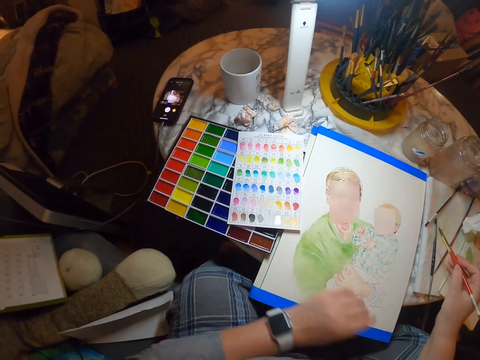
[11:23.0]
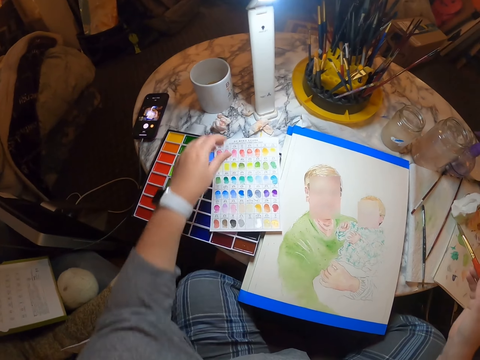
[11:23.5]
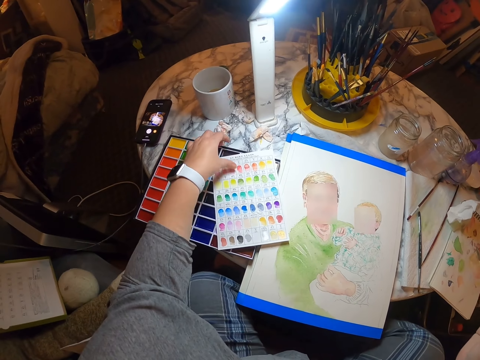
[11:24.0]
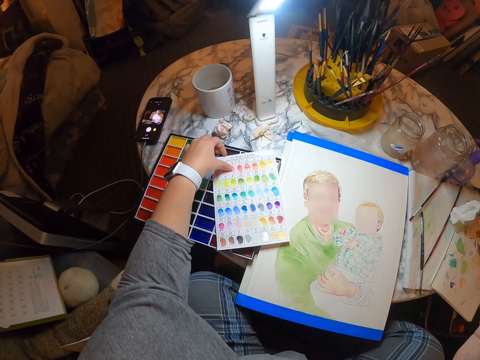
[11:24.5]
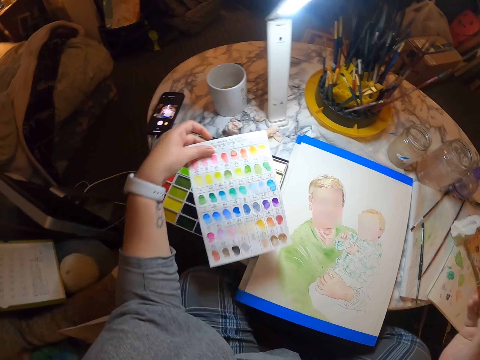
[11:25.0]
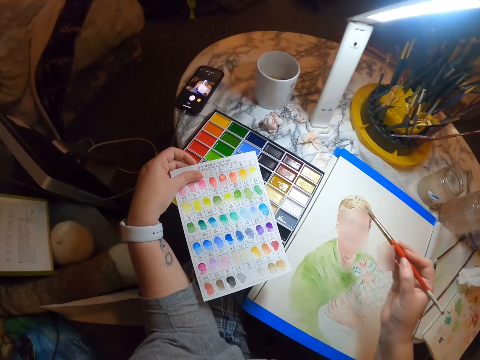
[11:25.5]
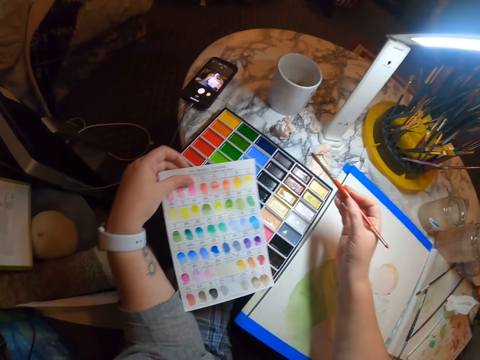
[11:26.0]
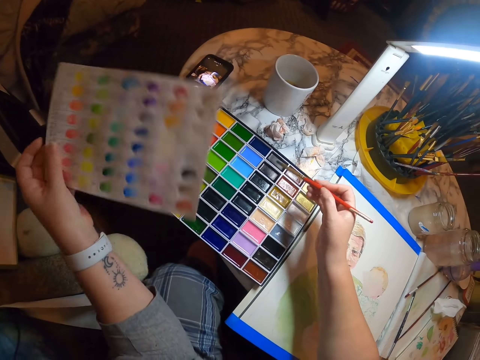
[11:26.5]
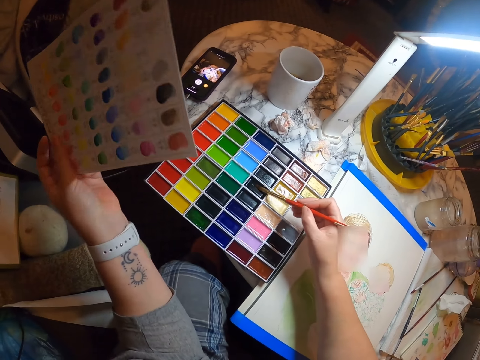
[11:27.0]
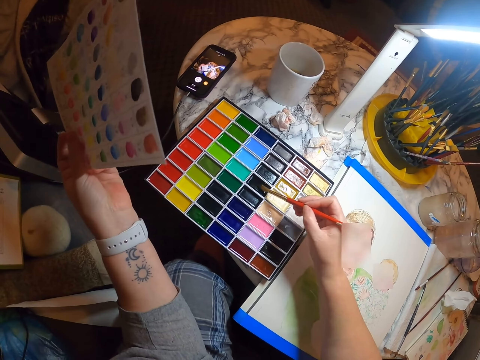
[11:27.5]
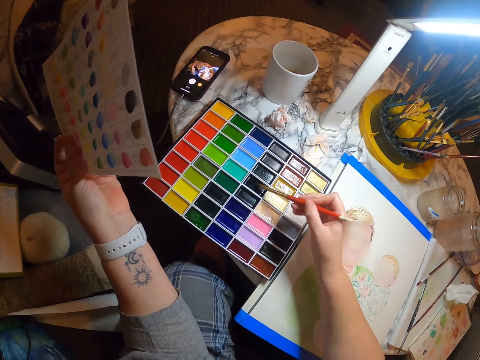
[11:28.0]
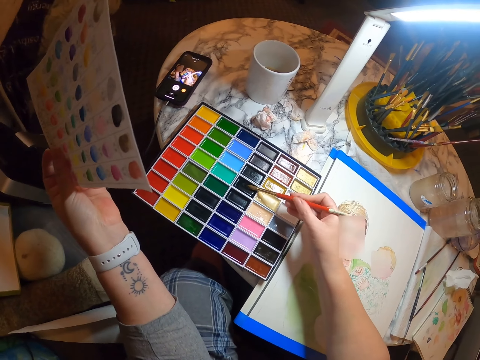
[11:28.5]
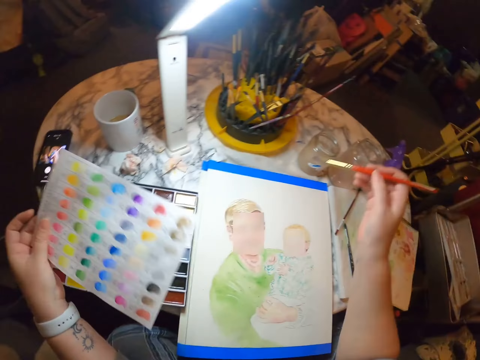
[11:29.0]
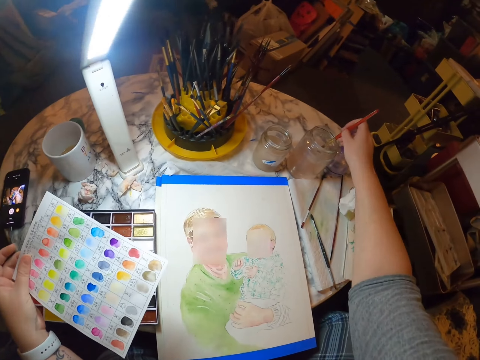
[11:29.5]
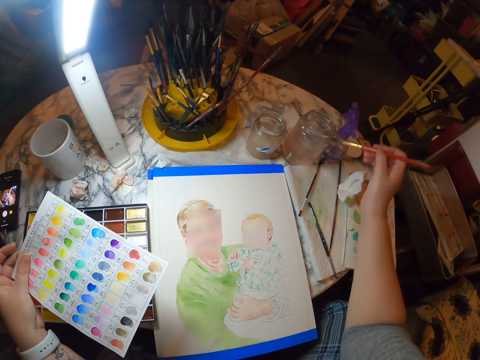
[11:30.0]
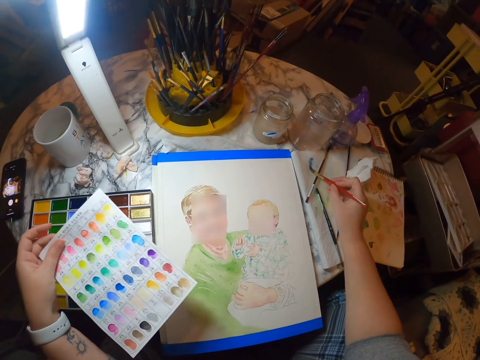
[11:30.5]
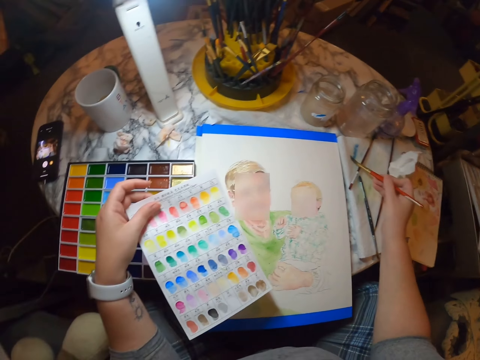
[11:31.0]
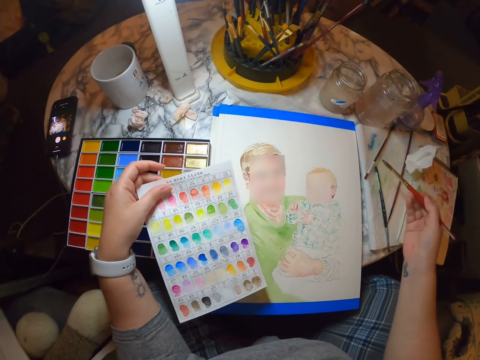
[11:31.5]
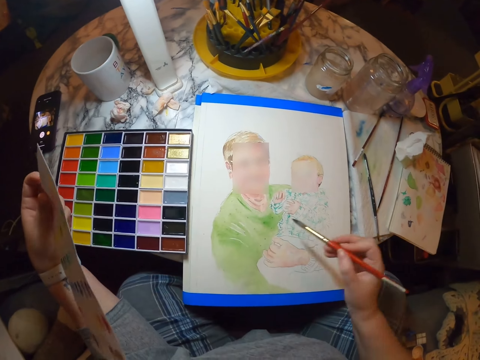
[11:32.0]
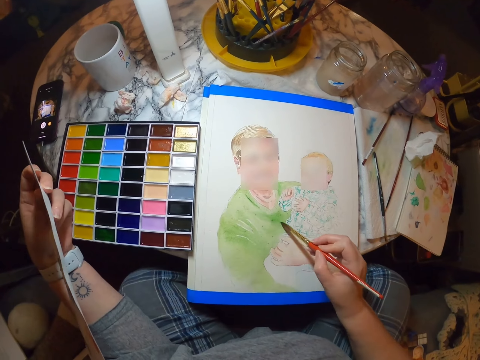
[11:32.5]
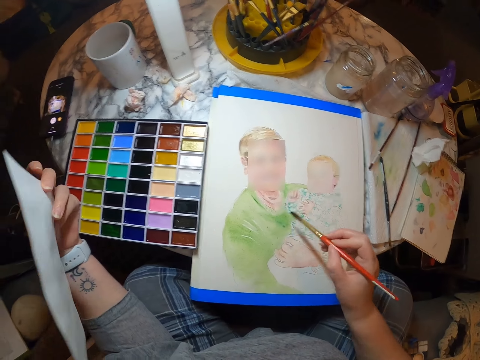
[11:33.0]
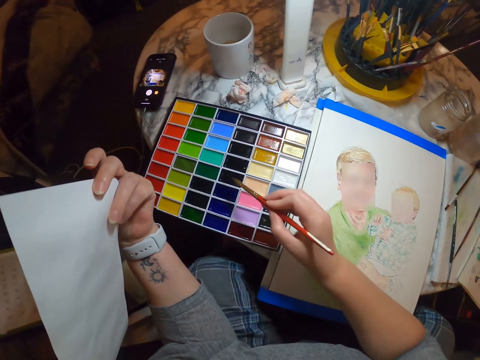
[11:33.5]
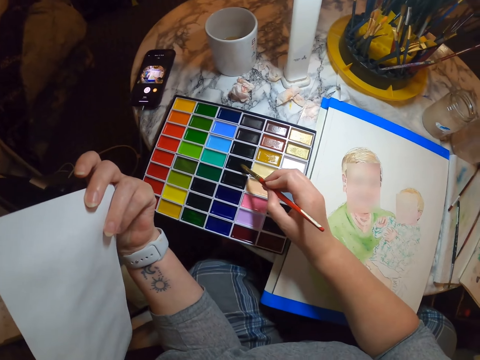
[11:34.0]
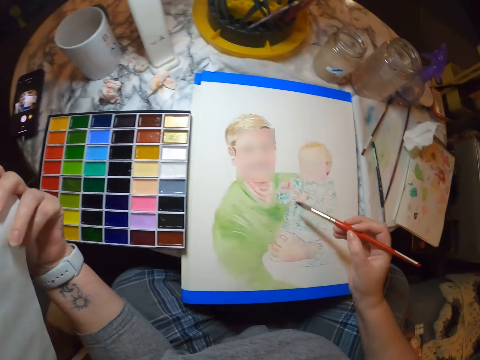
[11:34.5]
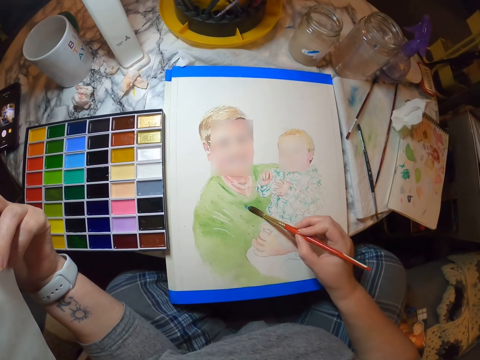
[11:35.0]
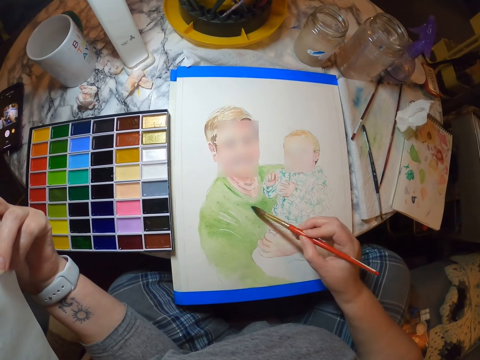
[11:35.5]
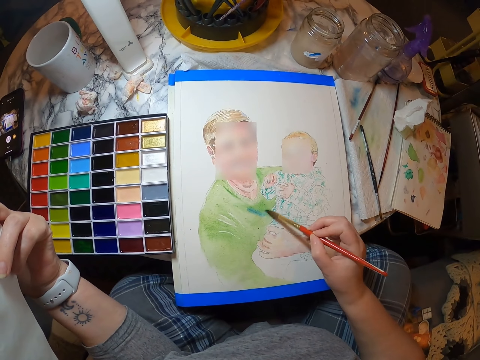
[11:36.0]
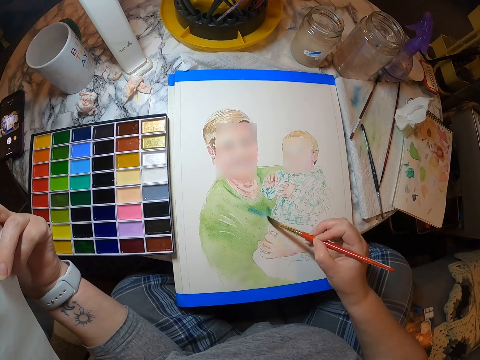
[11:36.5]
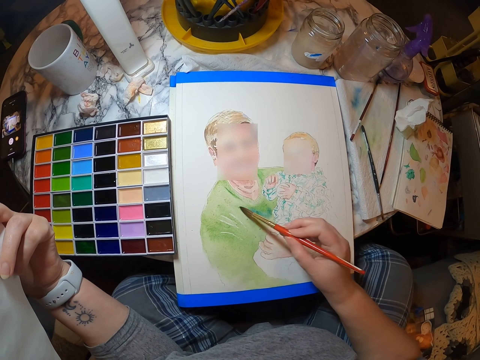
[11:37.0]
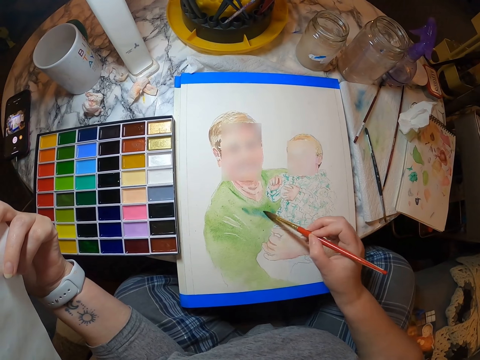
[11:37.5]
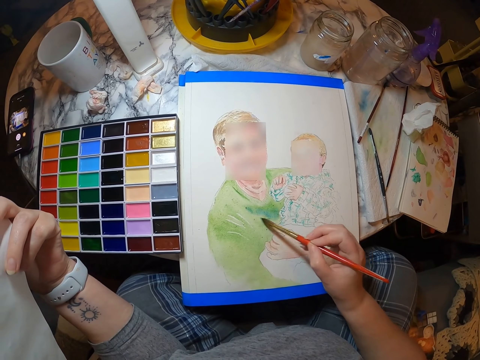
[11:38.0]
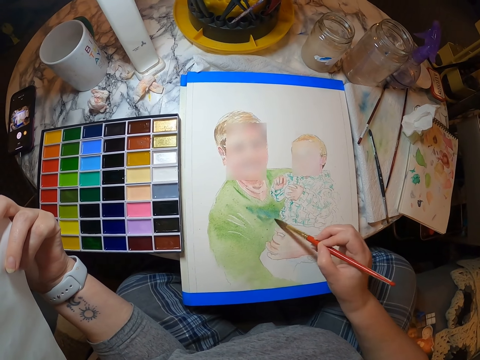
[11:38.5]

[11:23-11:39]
The camera wearer wipes the brush on a book or the table. They touch a paper or paint sample on the table. They remove the paper from the table. They look at the paint sample. They place the painting brush on the painting colors, remove the brush from the painting colors and take paint. They dip the painting brush in a jar. They wipe the brush on the book or the table. They paint a person on the palette. They take paint. They place the painting brush on the painting colors. They paint the person on the palette.

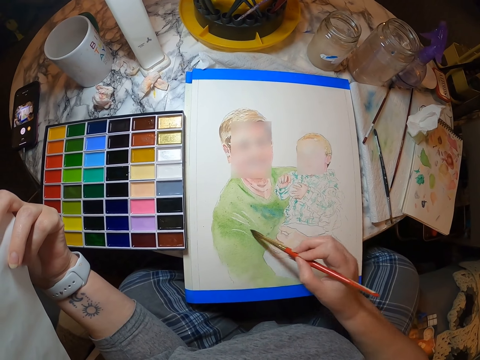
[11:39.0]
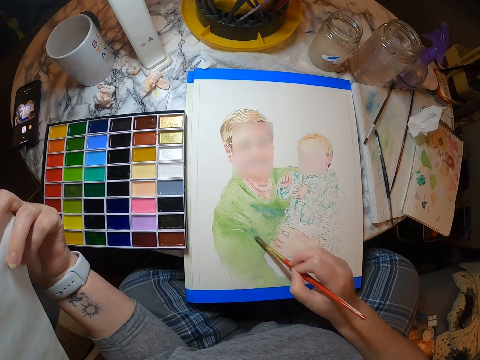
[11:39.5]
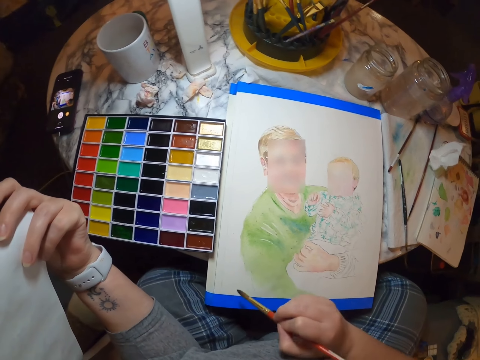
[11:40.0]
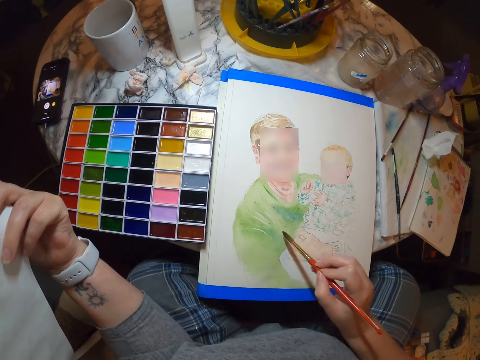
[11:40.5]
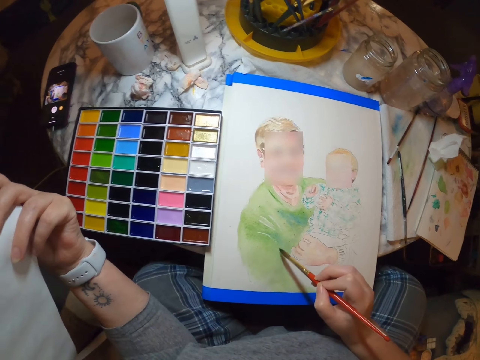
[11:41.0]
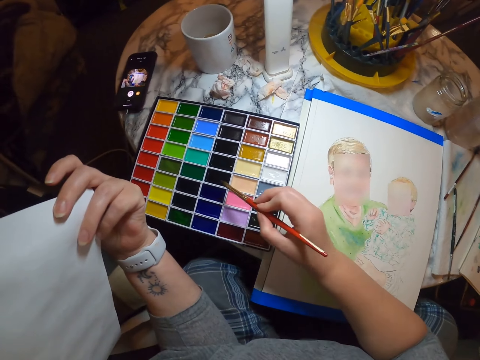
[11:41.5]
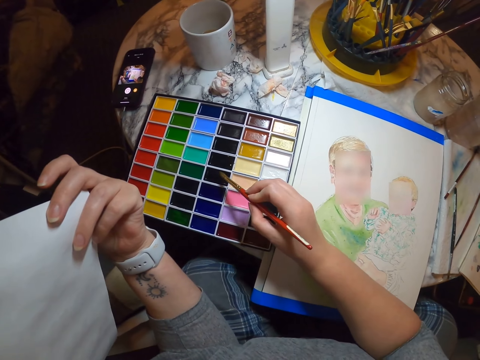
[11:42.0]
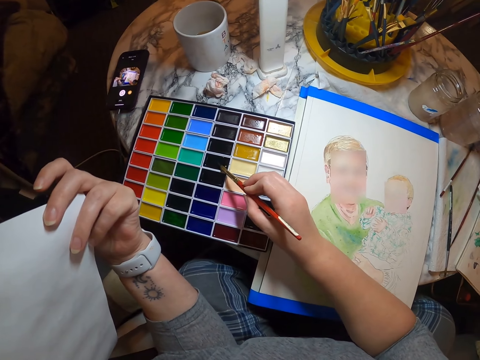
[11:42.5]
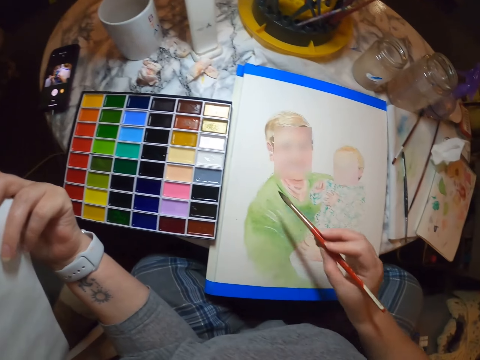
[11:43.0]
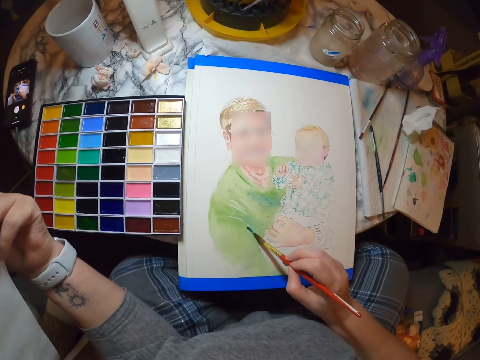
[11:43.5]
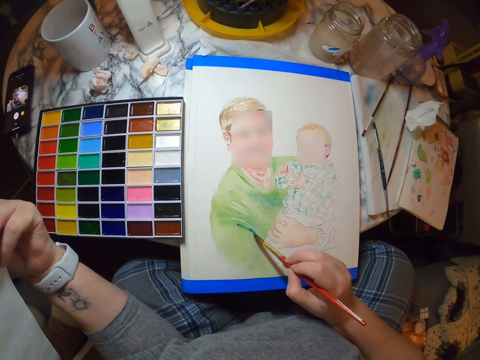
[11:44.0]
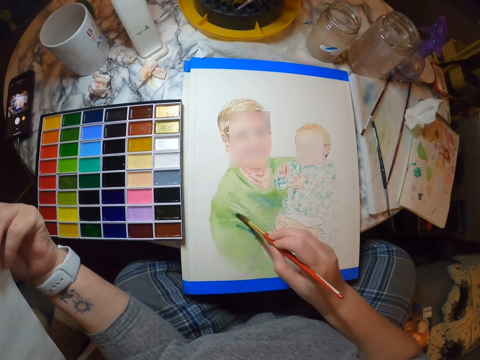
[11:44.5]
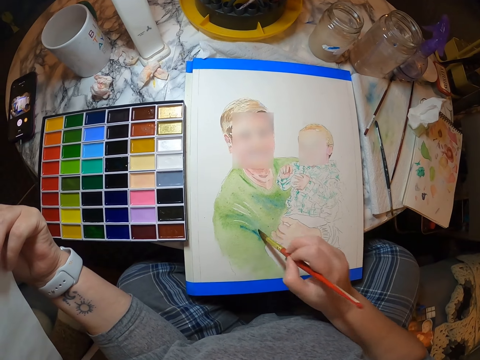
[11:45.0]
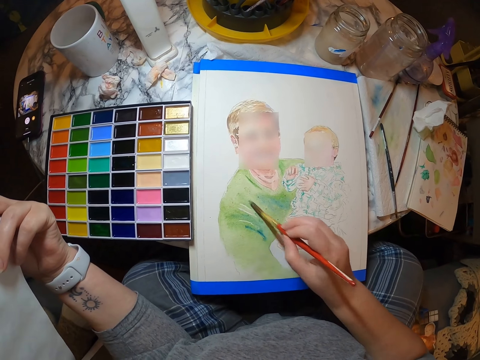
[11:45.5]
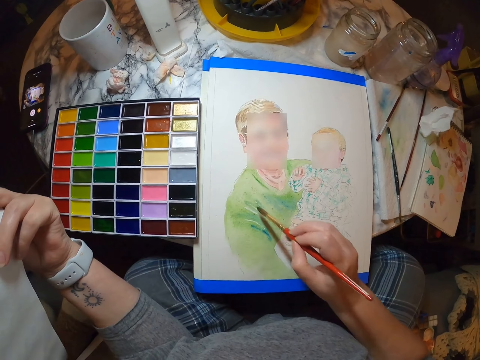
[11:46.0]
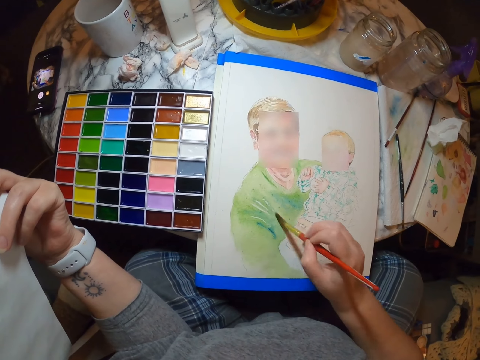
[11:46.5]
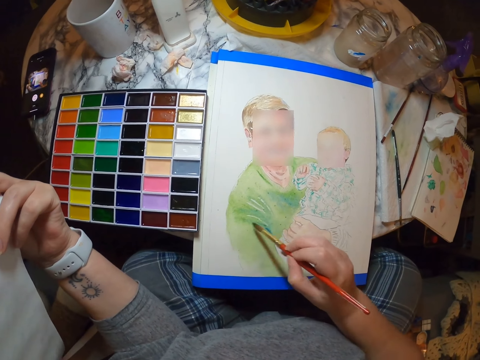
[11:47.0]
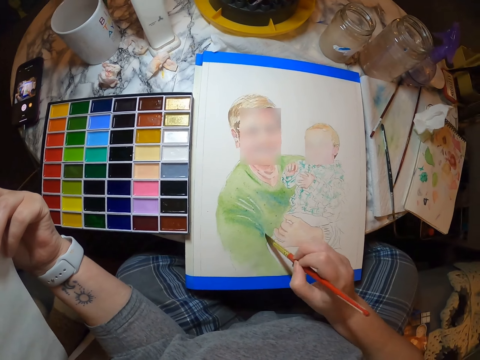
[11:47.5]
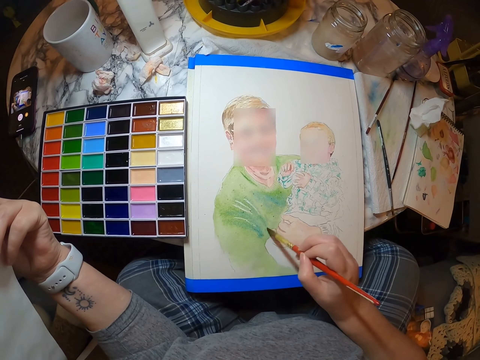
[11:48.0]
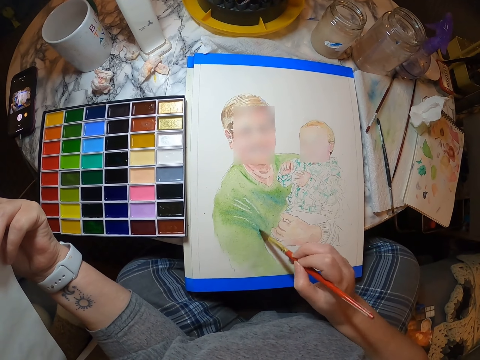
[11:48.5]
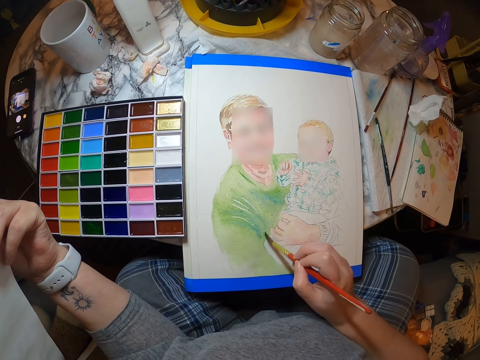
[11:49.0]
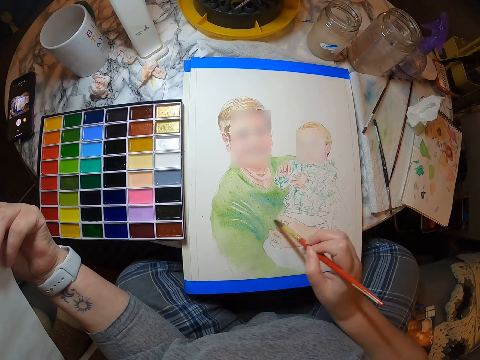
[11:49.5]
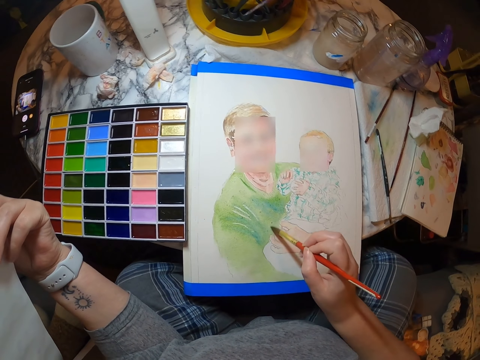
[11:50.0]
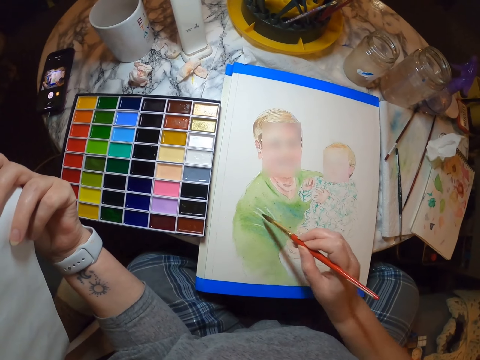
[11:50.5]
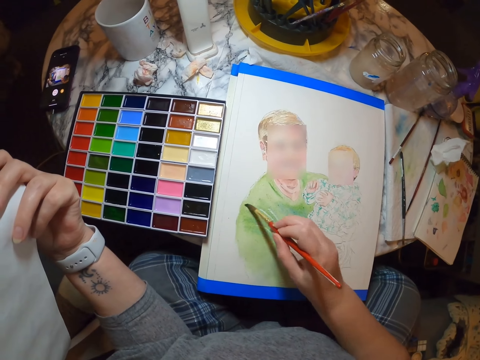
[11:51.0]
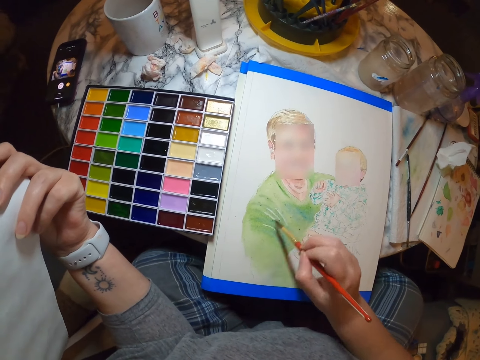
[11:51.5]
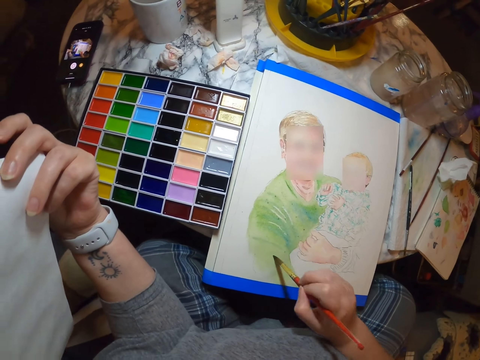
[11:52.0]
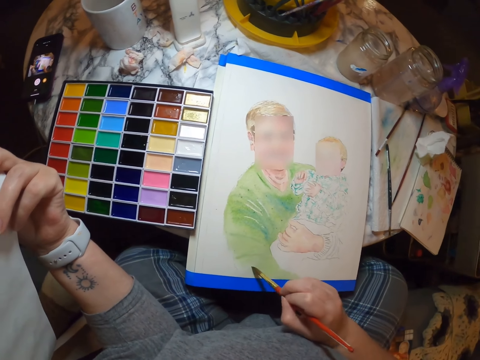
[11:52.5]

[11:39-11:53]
The camera wearer takes paint. They place the painting brush on the painting colors. They paint a person on the palette.
